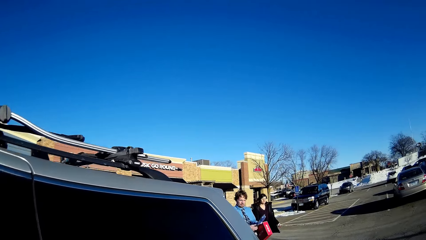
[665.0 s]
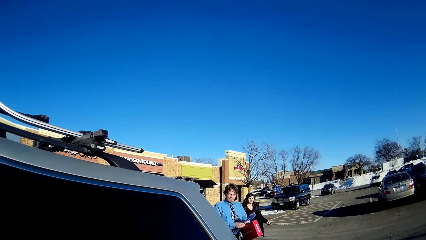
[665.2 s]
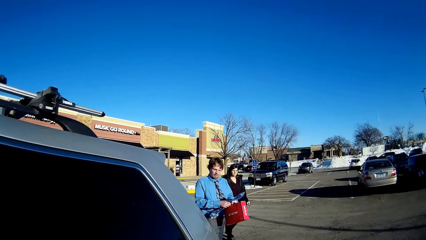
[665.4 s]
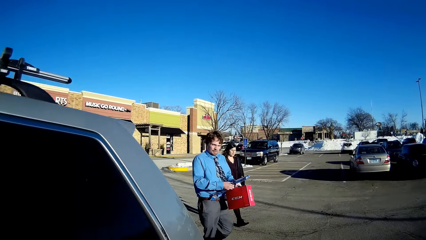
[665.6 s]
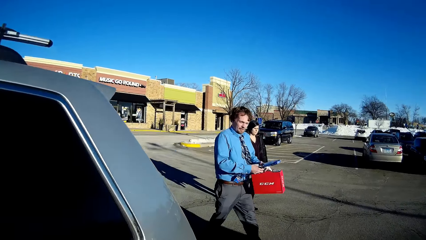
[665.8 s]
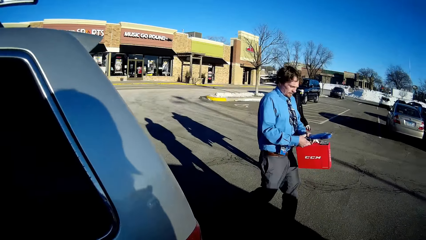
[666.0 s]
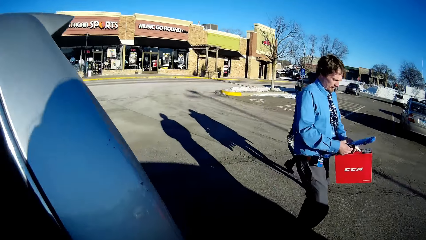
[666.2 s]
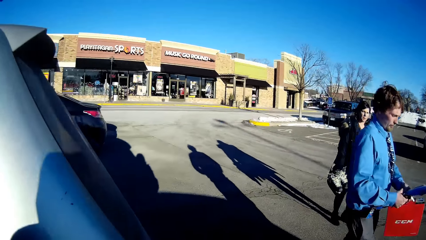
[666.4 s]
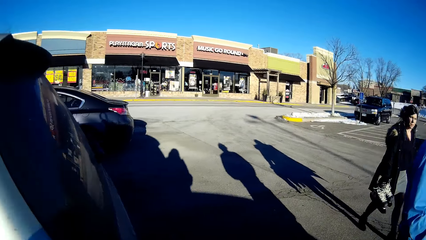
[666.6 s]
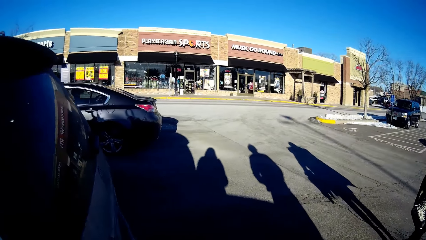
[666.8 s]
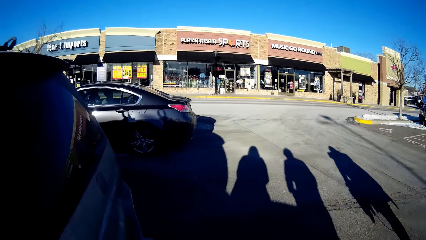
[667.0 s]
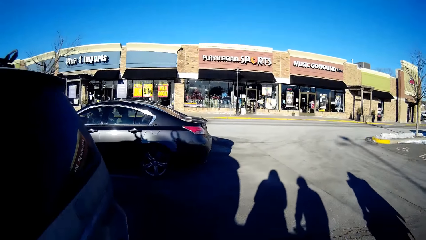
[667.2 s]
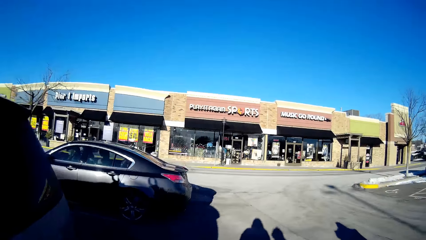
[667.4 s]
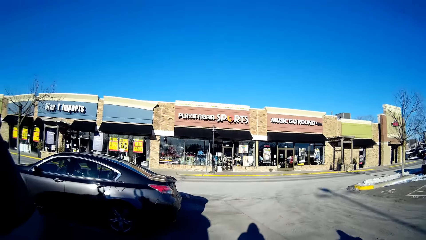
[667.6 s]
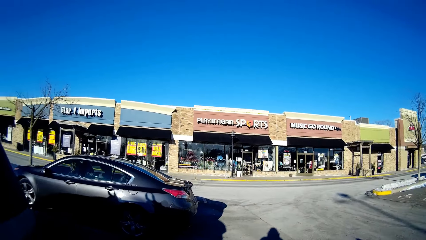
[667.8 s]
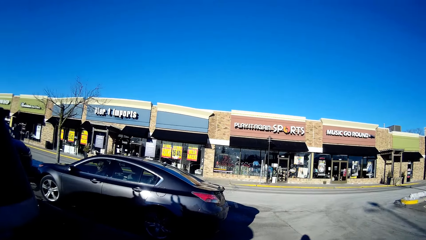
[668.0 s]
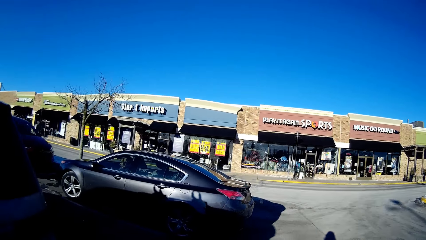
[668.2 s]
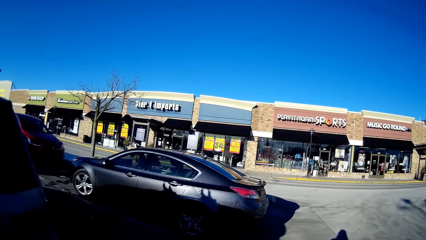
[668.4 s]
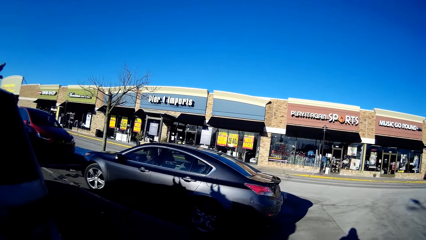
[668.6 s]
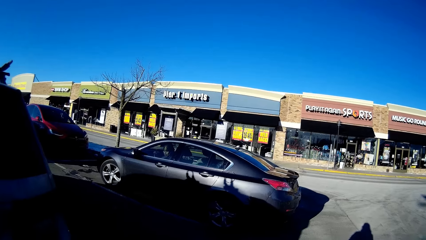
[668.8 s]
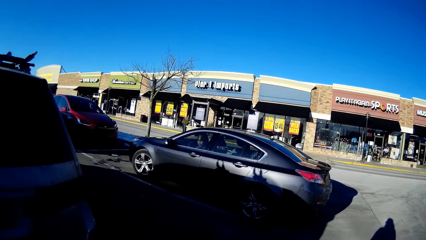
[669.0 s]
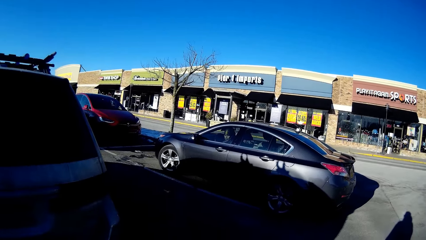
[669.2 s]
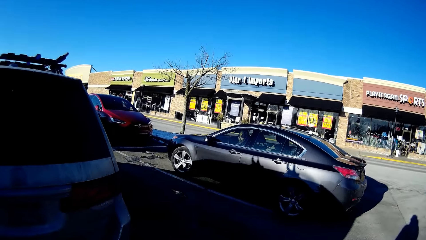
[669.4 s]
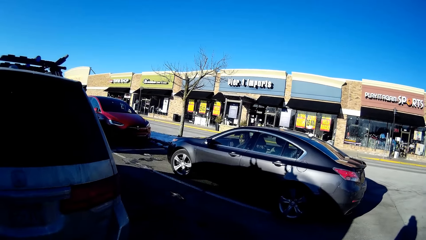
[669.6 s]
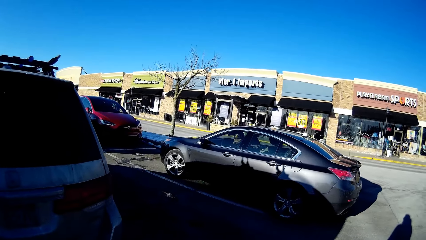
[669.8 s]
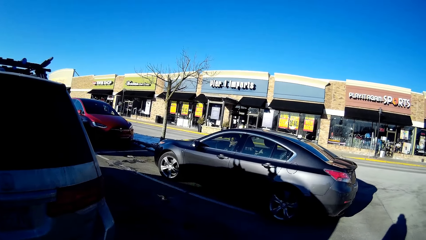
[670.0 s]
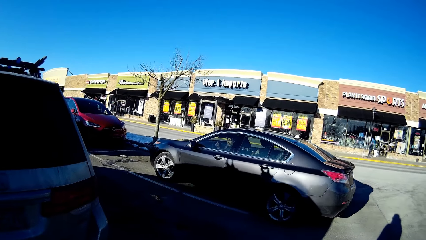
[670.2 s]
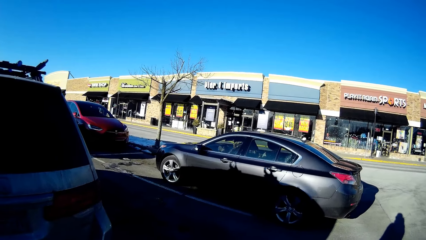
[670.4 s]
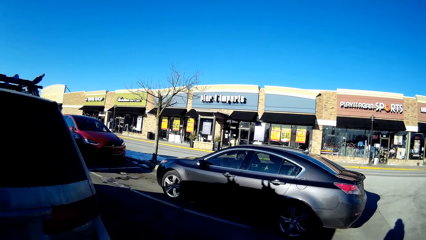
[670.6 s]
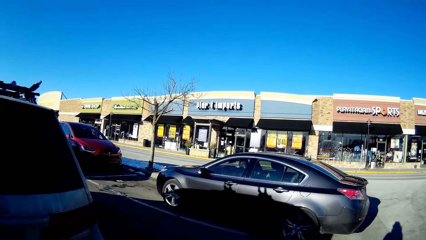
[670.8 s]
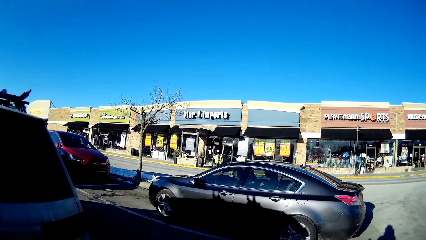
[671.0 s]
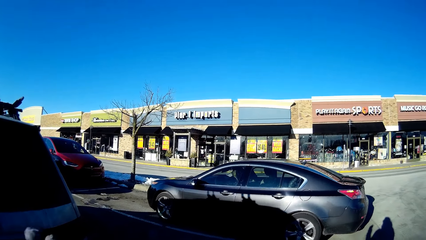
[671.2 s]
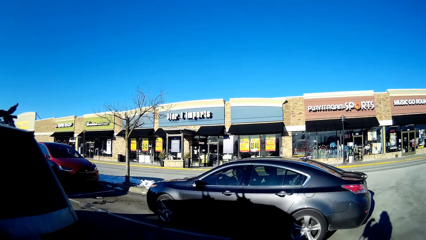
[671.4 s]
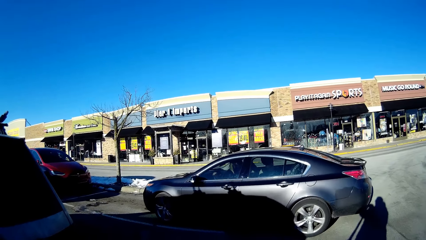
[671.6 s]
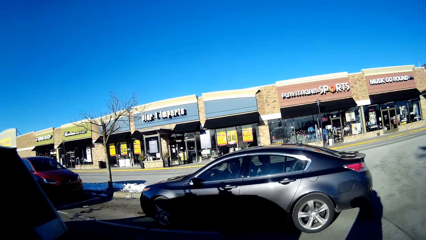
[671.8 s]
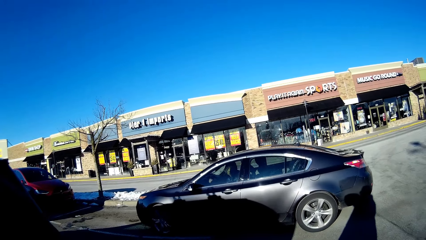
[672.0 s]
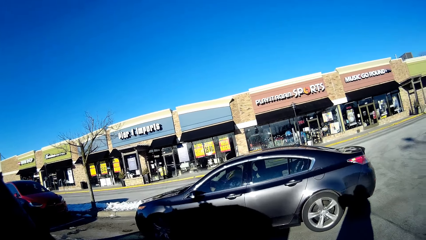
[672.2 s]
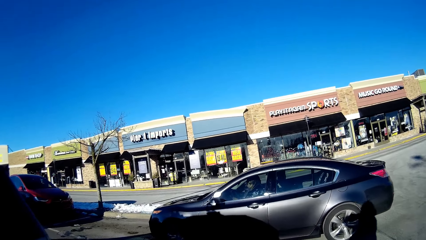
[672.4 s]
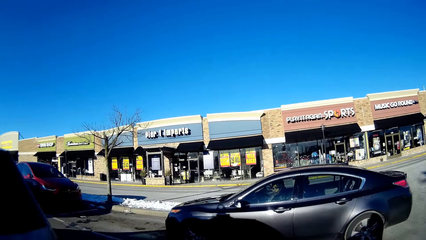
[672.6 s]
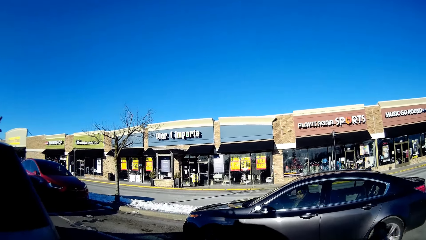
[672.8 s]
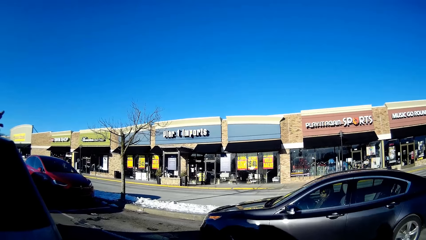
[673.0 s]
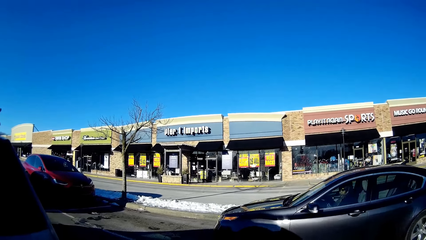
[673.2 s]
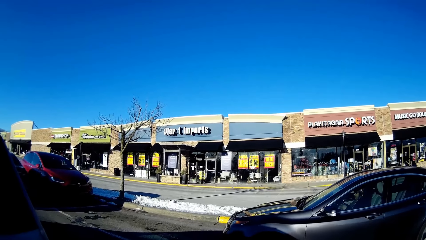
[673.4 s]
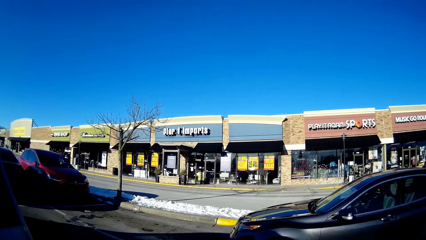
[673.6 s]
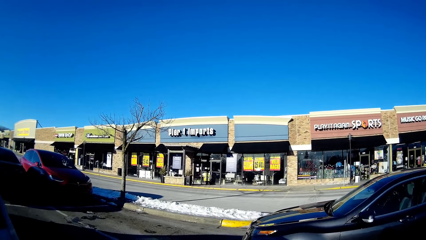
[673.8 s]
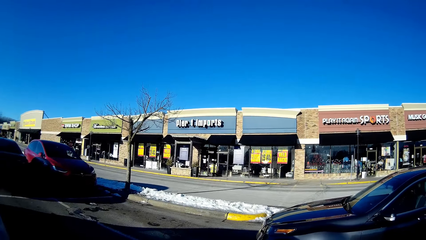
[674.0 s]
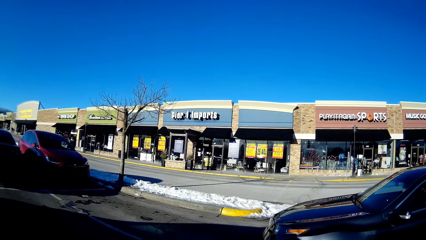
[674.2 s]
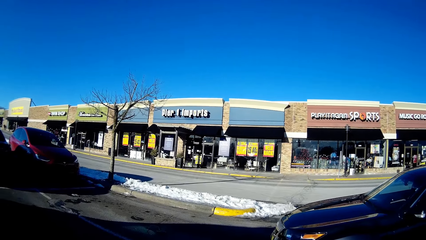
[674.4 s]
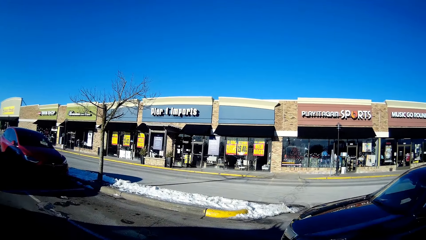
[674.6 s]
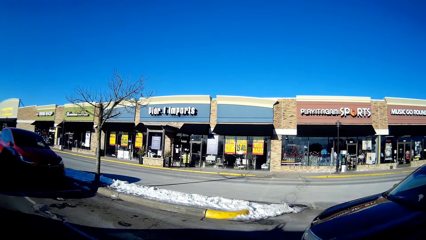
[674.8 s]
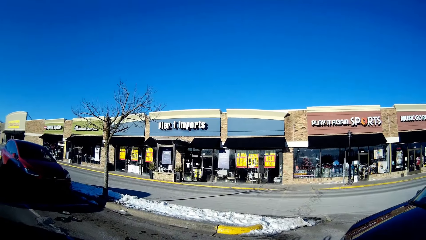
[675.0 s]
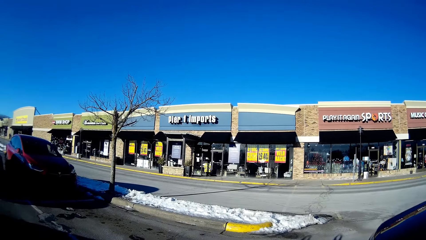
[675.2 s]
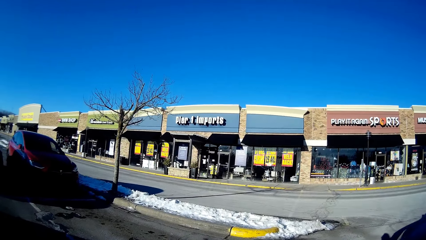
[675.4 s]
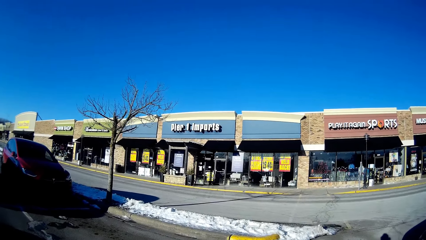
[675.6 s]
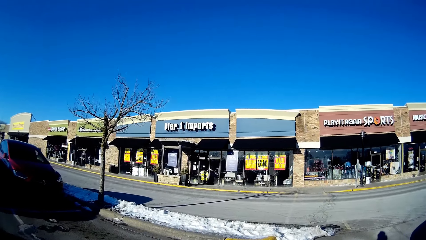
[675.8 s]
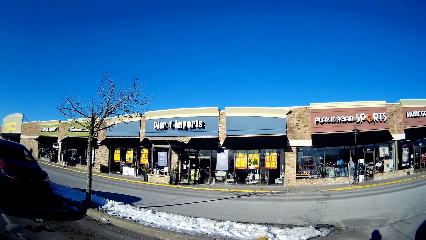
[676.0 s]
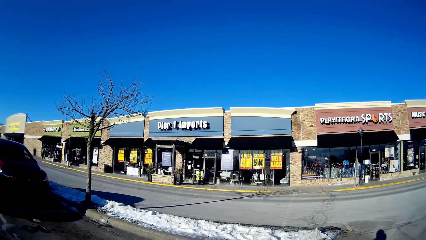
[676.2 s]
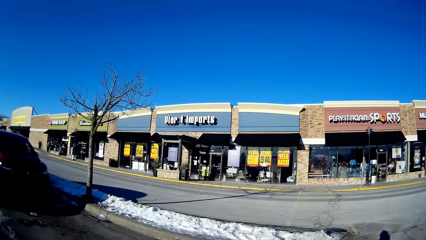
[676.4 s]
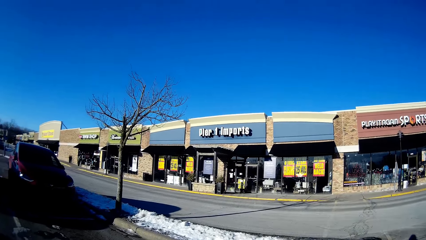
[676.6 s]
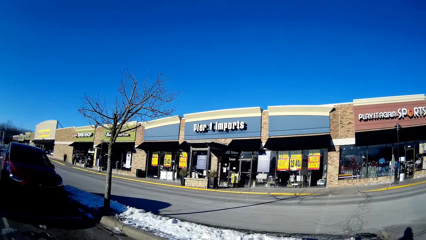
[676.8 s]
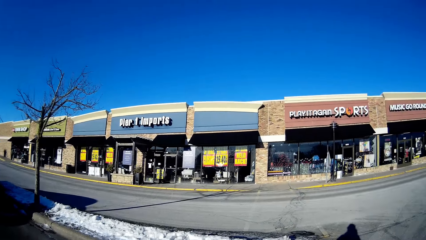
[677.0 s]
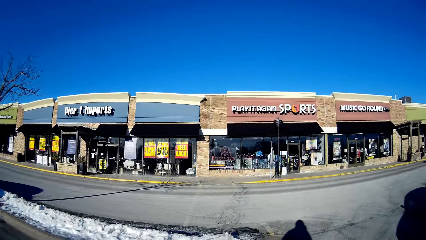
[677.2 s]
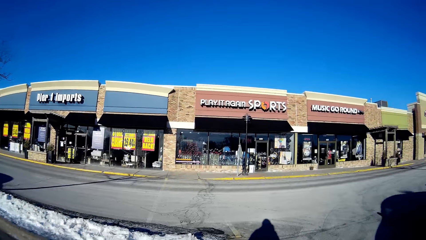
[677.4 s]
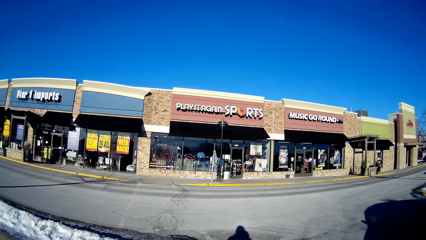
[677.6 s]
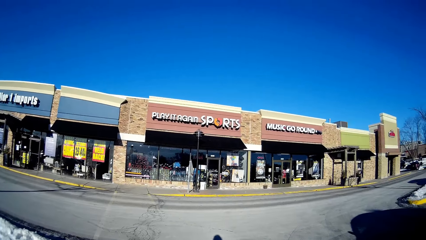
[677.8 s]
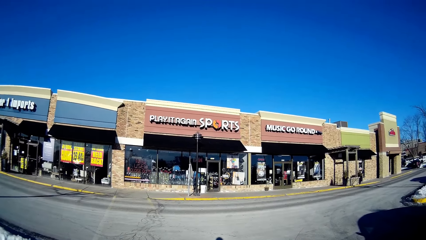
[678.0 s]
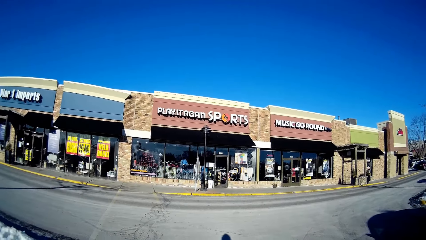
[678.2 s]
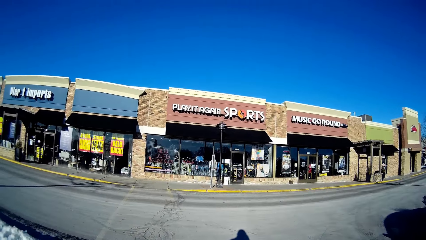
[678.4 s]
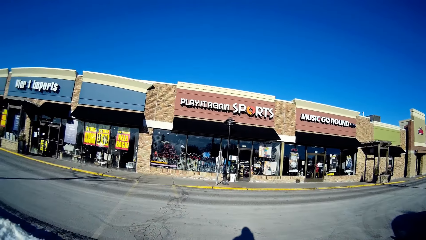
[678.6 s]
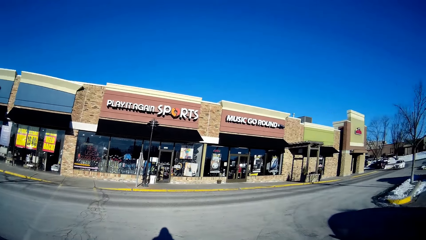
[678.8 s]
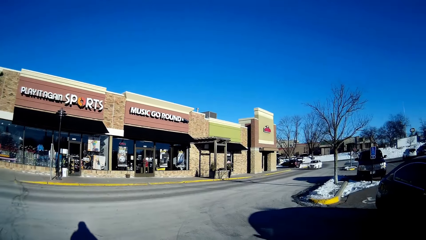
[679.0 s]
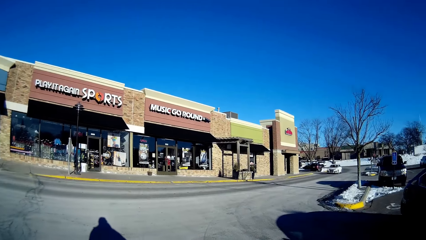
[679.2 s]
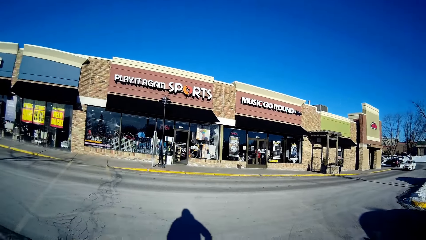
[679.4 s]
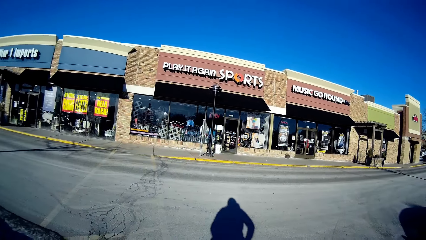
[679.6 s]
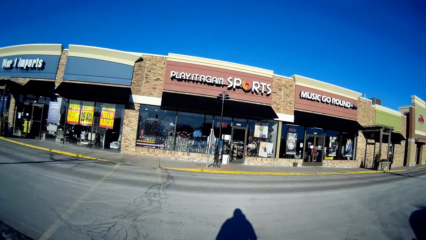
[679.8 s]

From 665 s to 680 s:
The camera wearer walks from the car in the parking lot. They stop. They look around. They walk on the driveway in the parking lot. They cross the road.
